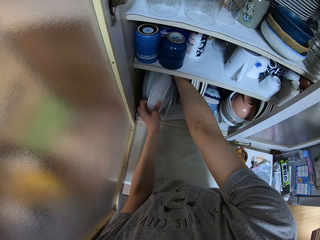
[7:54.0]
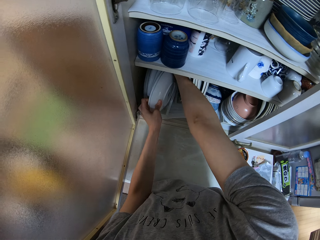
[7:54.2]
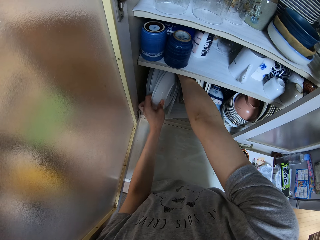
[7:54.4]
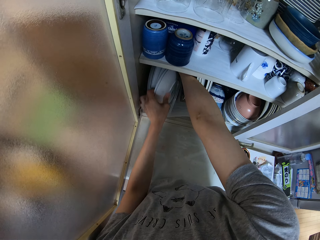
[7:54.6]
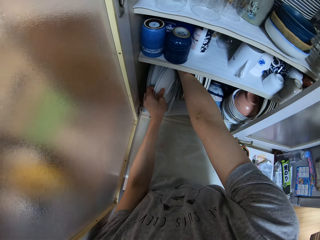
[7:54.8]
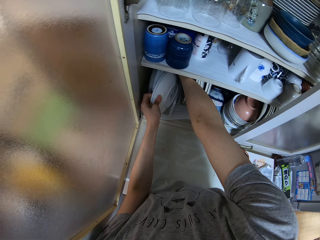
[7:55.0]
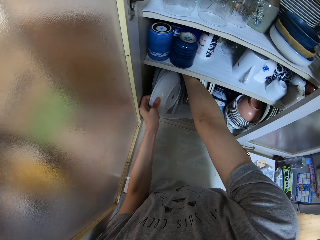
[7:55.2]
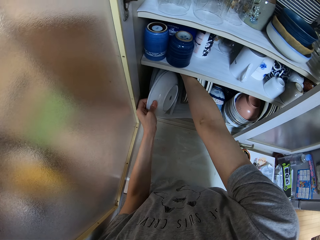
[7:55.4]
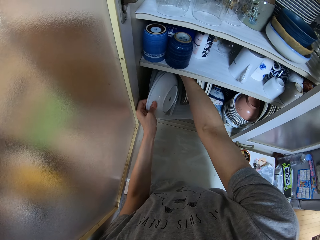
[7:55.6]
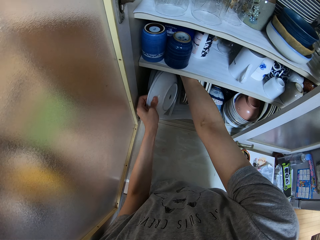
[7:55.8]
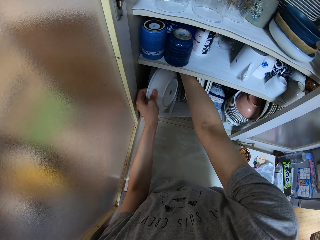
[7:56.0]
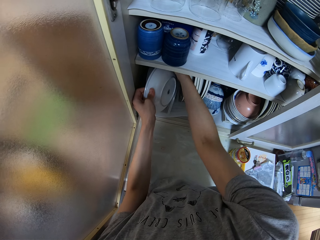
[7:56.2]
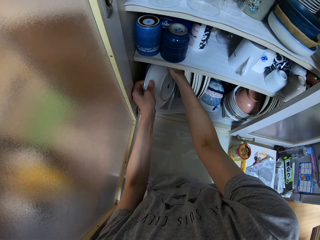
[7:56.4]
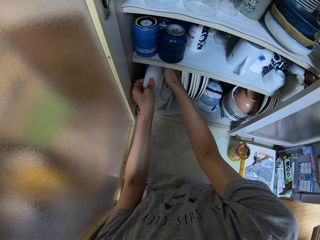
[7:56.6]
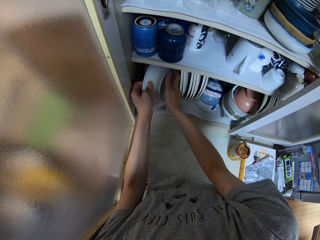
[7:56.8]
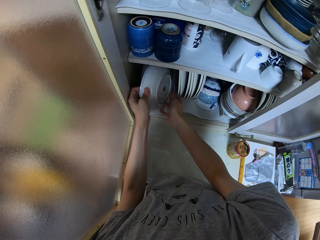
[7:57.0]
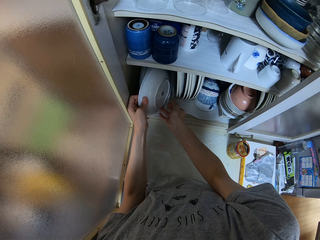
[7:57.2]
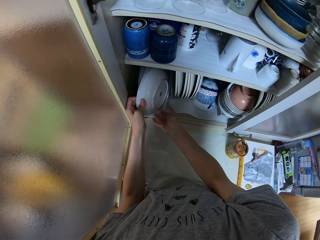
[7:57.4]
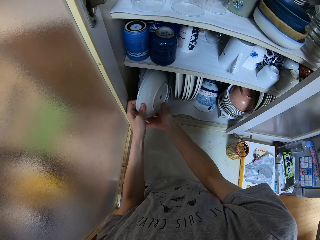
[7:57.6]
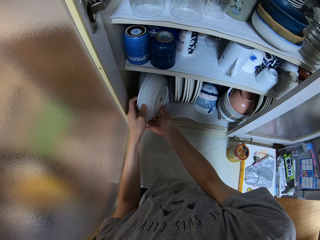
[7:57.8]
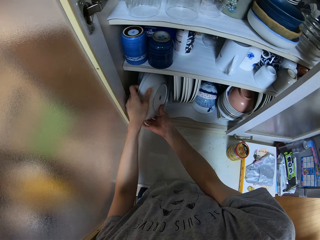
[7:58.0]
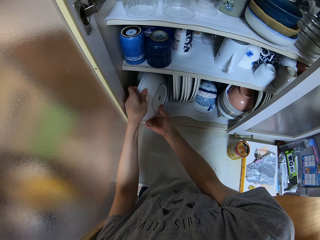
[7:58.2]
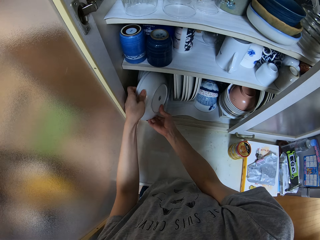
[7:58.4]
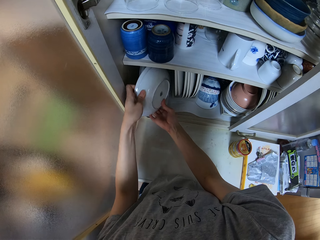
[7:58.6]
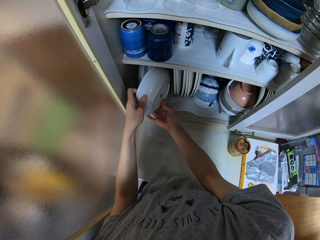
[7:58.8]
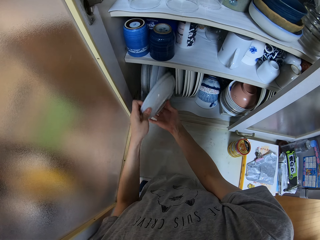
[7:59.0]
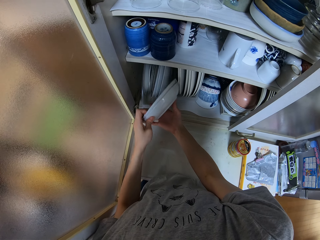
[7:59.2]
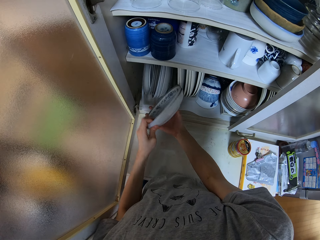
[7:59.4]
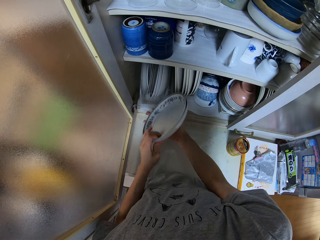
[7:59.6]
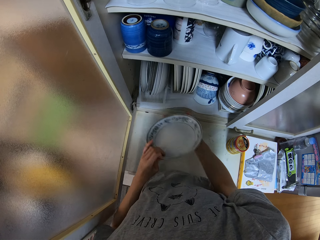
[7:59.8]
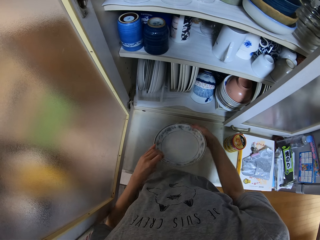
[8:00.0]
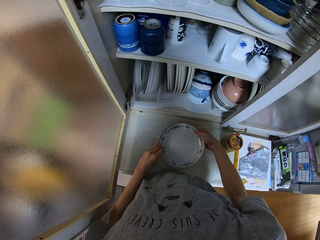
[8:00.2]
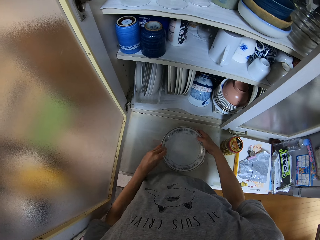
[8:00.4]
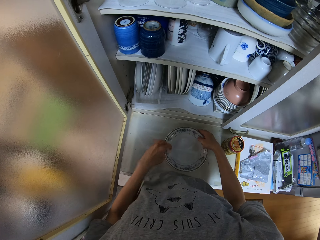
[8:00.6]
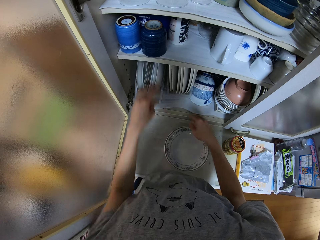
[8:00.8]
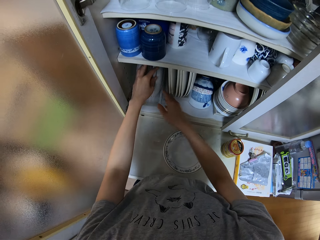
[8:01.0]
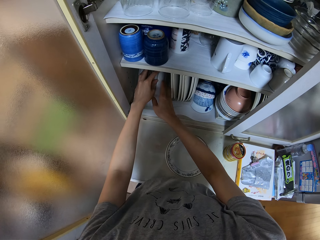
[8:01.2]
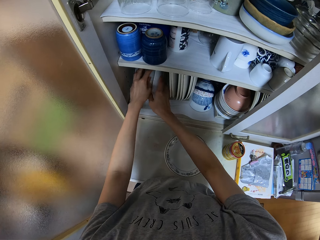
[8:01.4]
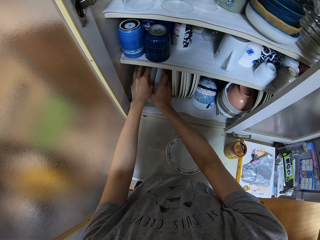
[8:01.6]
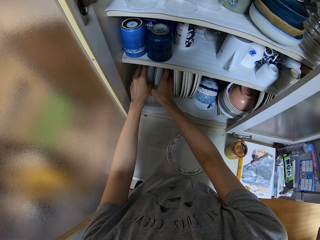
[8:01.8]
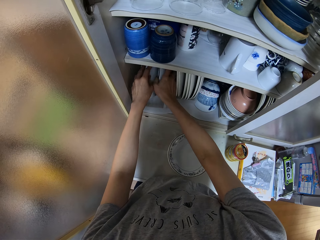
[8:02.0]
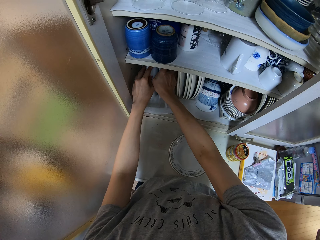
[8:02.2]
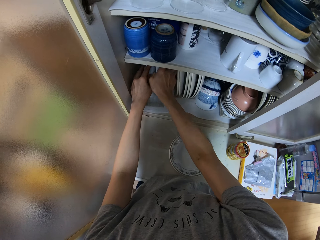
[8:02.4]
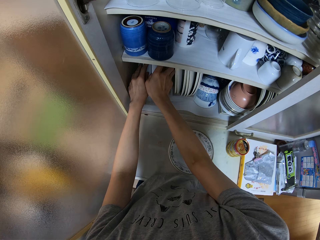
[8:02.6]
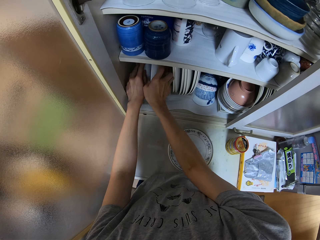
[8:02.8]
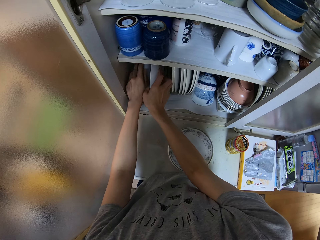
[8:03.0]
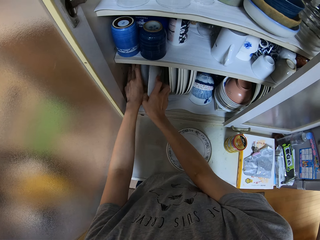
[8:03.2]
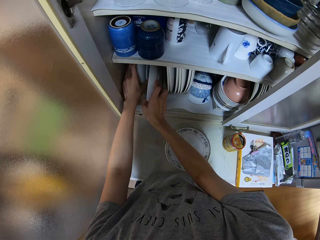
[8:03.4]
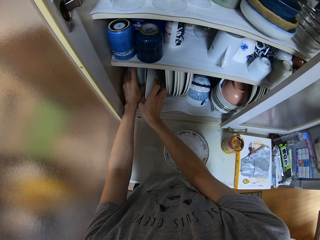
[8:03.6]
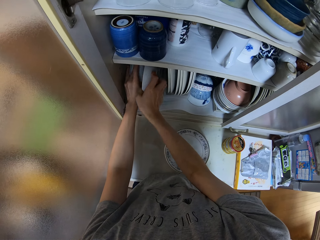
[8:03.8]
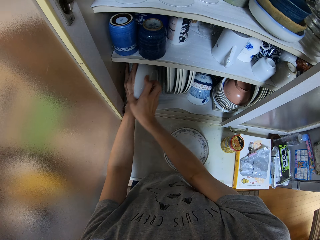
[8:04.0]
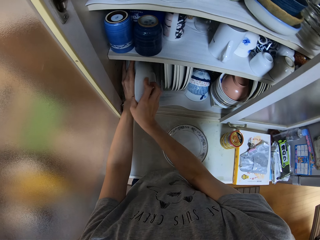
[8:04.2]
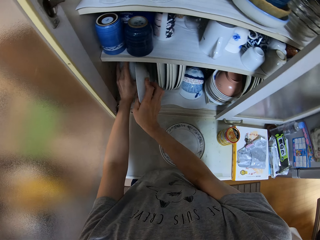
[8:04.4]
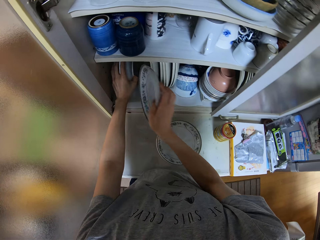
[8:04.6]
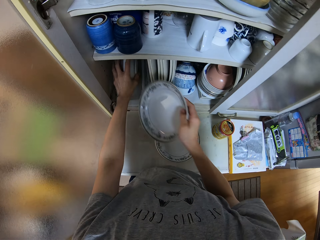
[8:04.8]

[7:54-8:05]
The camera wearer takes out a plate from the cabinet. They drop the plate on the counter. They take out a plate from the cabinet.

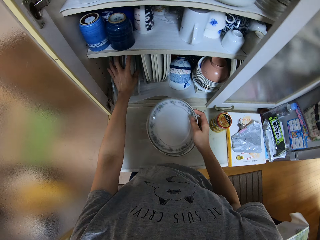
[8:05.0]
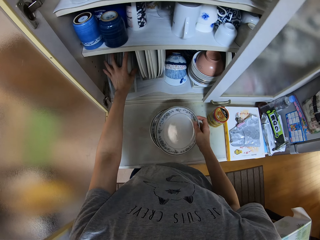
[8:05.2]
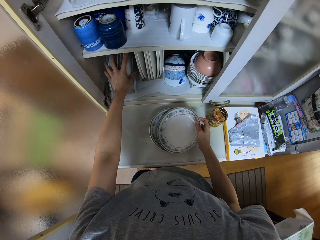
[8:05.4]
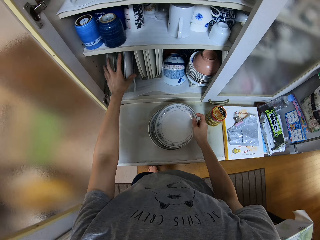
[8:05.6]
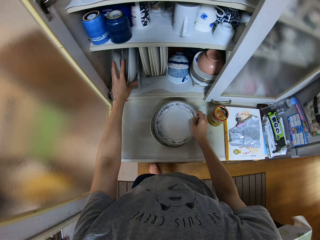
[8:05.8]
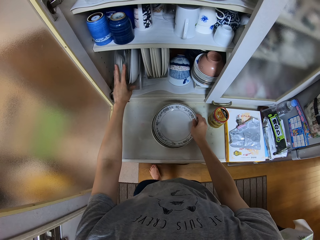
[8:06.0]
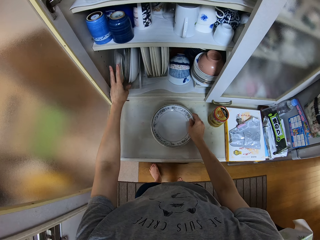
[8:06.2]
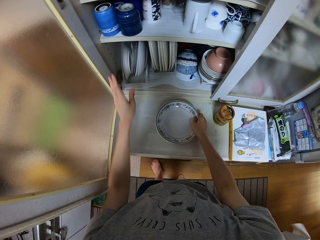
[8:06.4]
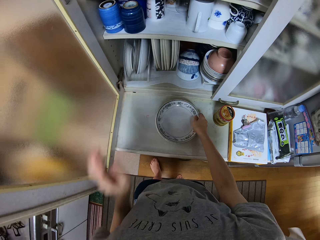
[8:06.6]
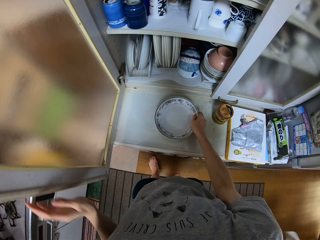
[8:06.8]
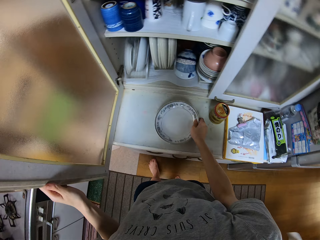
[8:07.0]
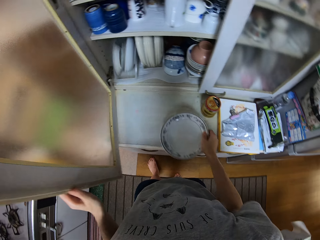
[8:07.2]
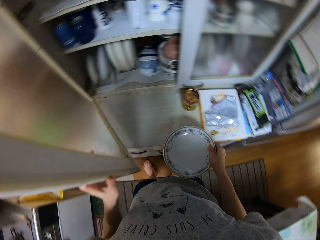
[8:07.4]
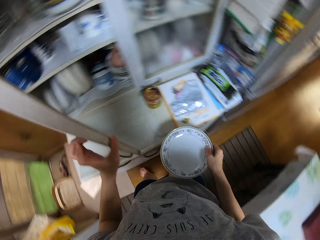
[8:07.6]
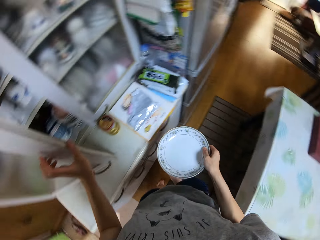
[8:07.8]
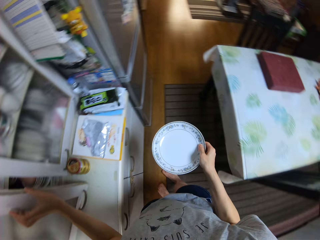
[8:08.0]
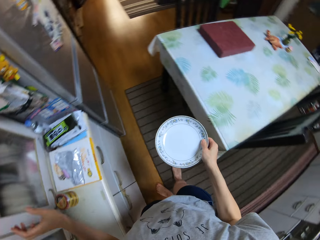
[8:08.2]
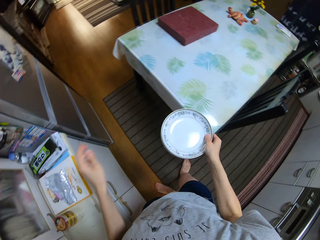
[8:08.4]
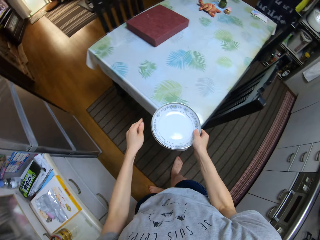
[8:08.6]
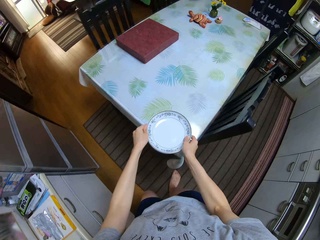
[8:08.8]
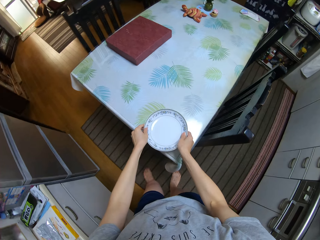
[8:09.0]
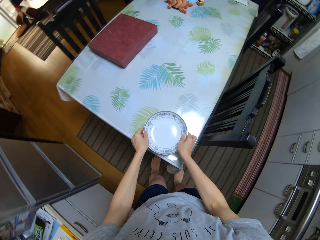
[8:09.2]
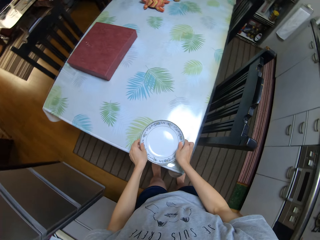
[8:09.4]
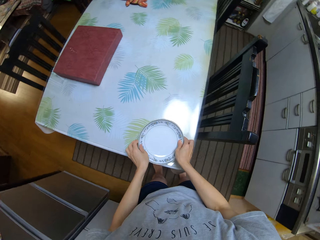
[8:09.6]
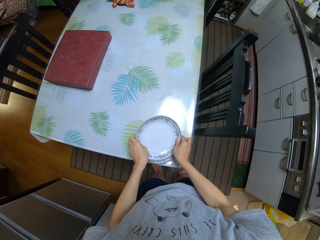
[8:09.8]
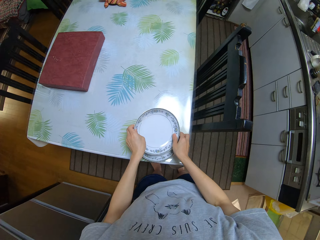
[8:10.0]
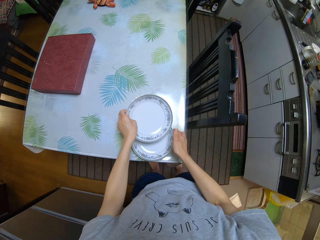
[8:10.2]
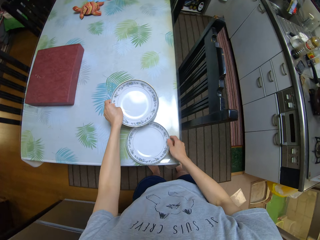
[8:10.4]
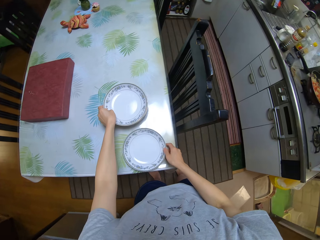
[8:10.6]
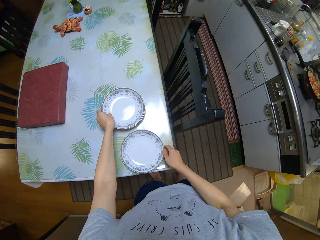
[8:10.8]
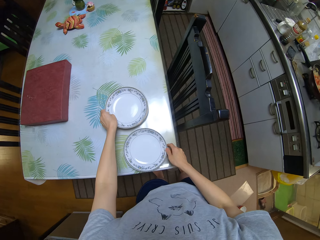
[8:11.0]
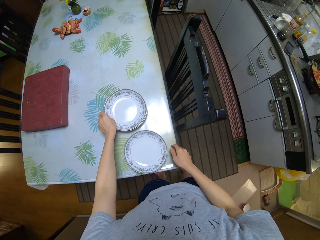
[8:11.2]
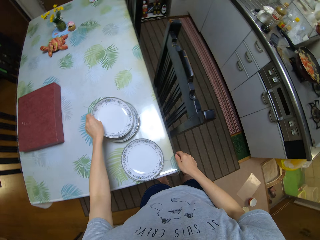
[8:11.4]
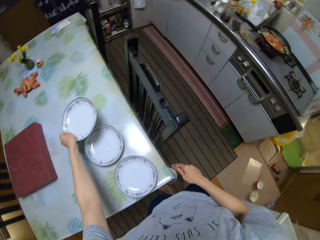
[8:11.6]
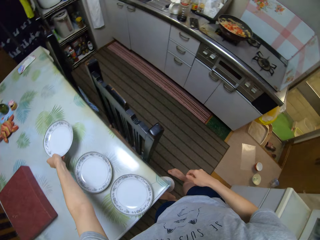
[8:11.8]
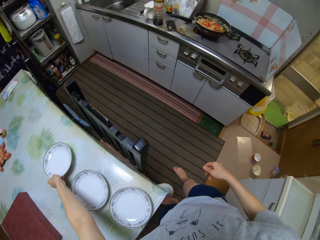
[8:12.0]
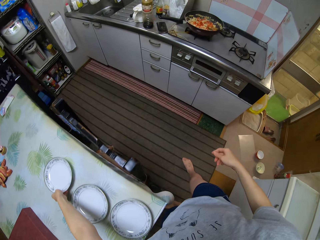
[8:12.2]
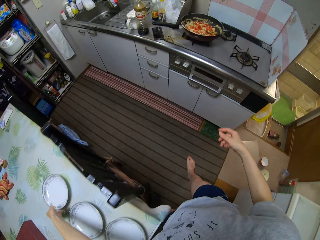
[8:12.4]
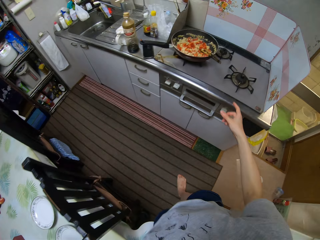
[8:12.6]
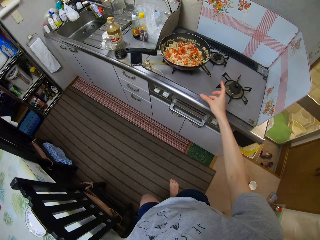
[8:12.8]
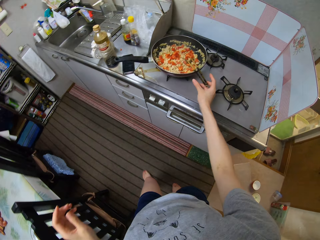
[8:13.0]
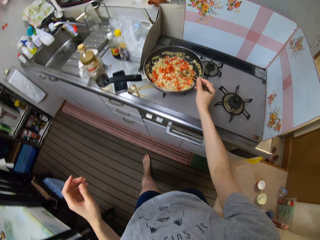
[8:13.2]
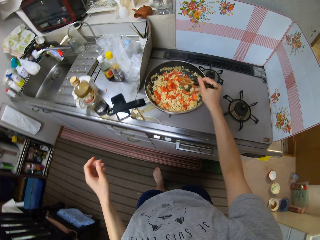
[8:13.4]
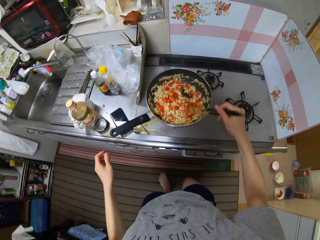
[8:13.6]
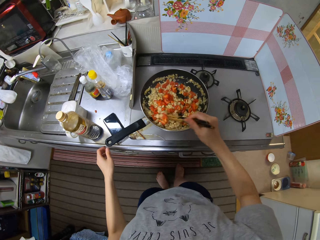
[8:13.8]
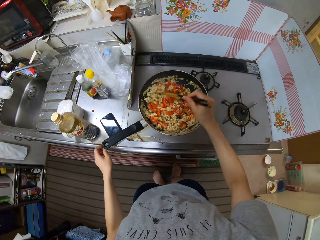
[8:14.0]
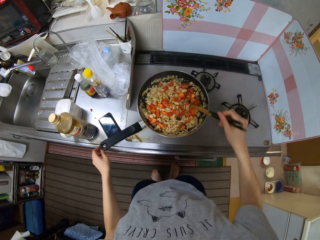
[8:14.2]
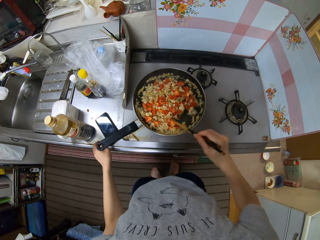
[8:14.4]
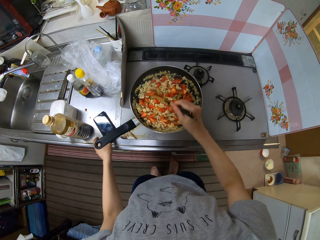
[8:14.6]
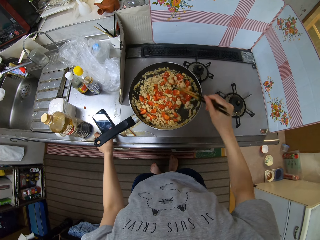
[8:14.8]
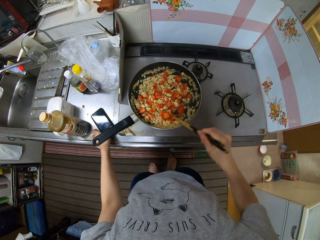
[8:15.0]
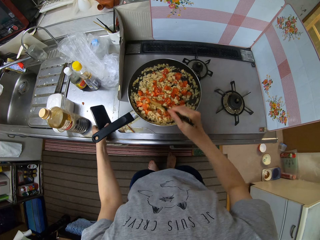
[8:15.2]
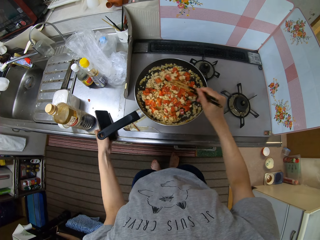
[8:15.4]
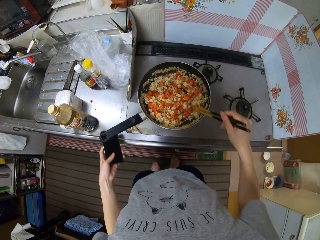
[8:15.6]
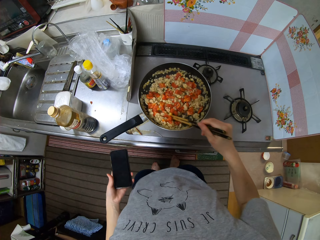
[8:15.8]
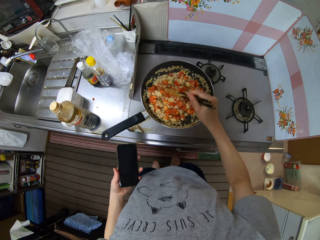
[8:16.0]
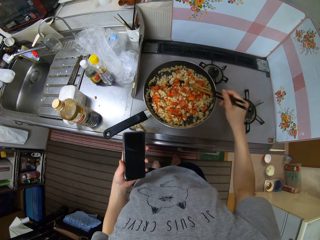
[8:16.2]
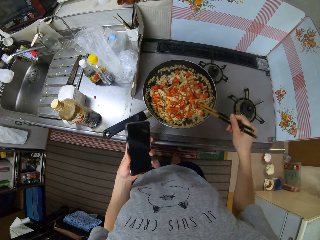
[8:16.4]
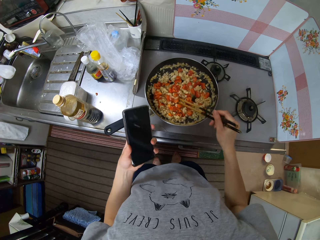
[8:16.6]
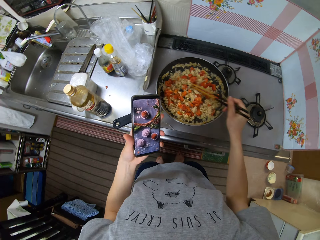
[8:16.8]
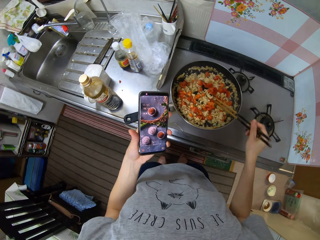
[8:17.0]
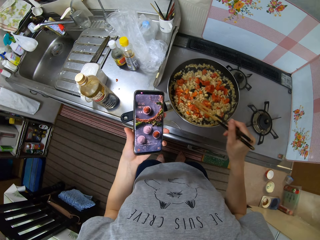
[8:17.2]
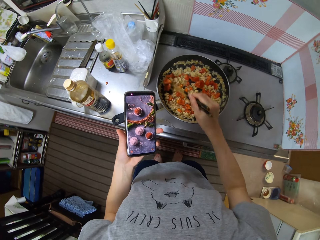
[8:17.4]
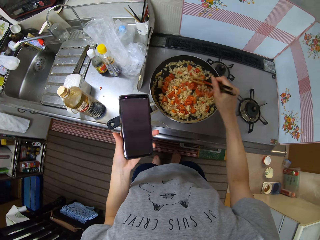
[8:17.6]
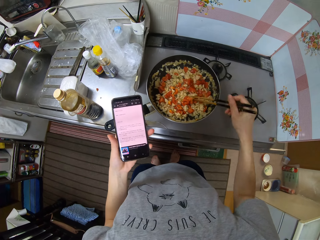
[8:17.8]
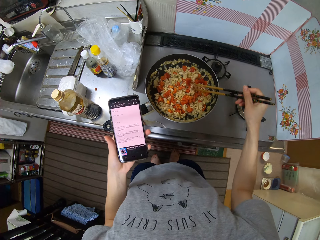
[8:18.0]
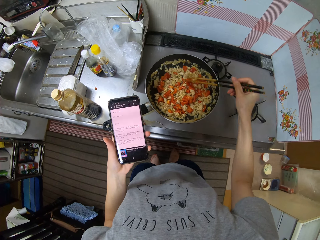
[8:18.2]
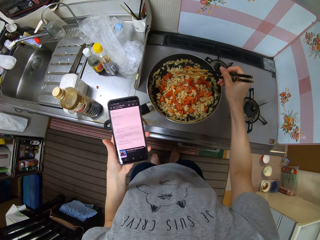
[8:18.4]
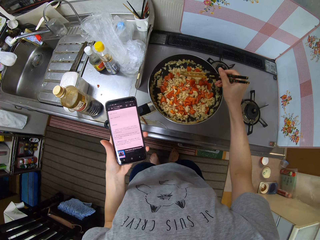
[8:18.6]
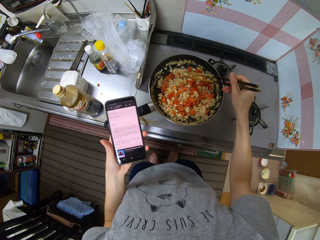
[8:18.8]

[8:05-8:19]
The camera wearer puts the plate on another plate. They close the kitchen cabinet, take the plates from the cabinet, and place the plates on a dining table. They put a plate on the table. They put a plate on the table again. They stir the pan with the chopsticks. They pick up the phone from the counter. They read information on the phone.
